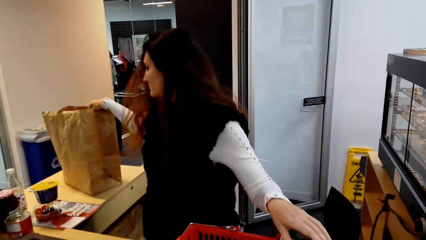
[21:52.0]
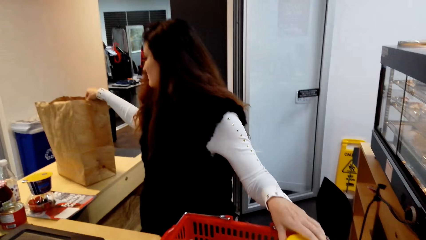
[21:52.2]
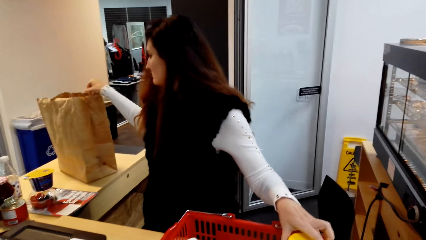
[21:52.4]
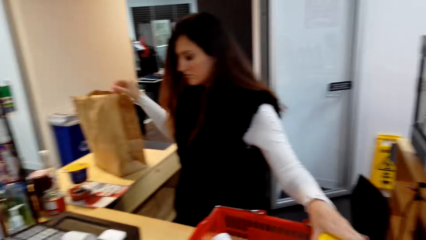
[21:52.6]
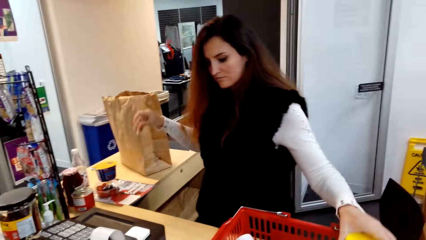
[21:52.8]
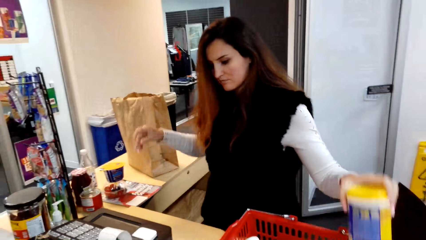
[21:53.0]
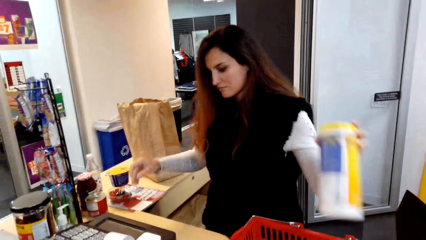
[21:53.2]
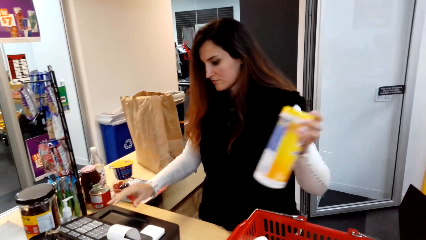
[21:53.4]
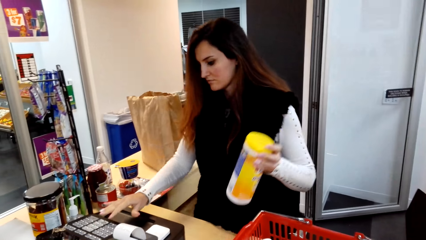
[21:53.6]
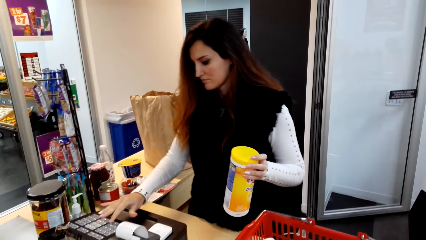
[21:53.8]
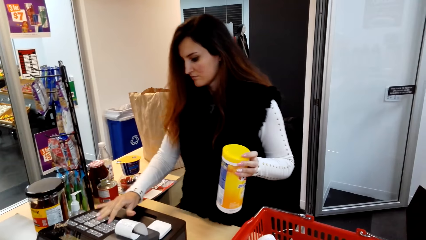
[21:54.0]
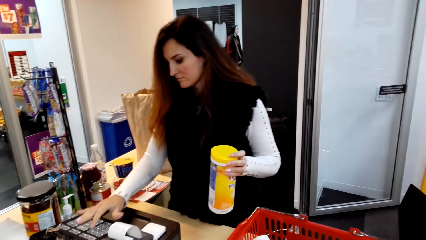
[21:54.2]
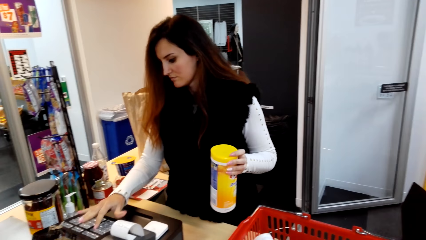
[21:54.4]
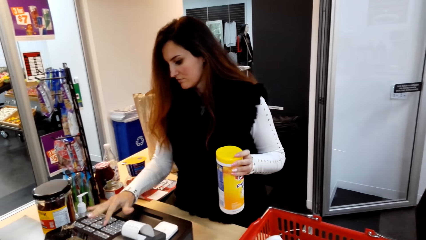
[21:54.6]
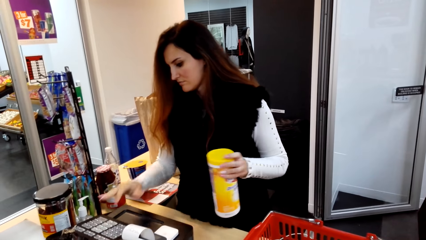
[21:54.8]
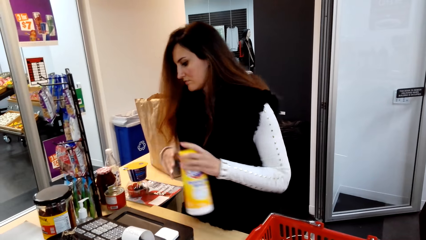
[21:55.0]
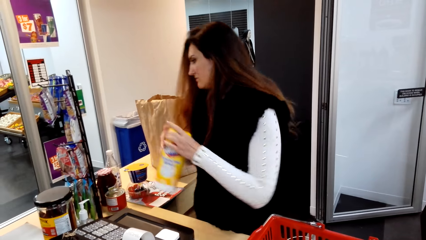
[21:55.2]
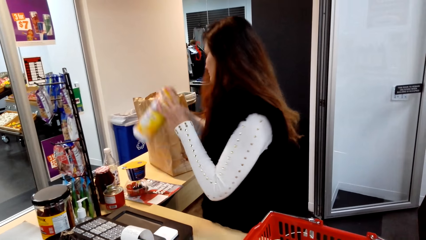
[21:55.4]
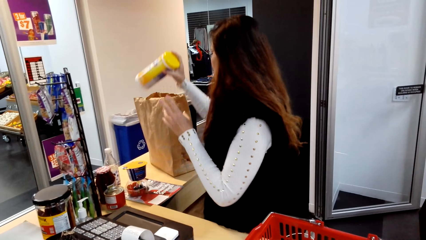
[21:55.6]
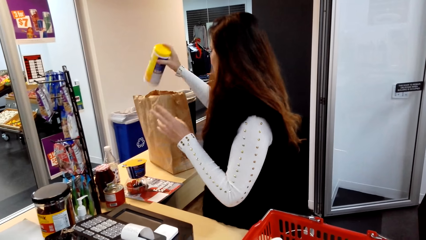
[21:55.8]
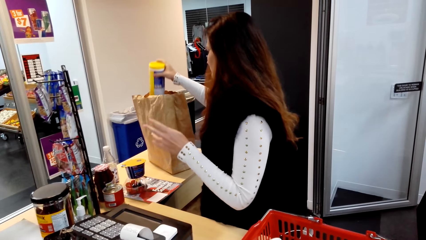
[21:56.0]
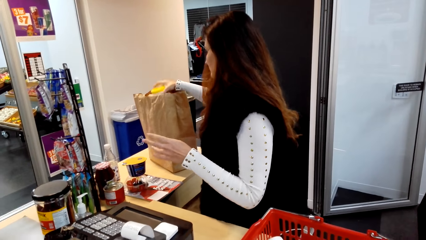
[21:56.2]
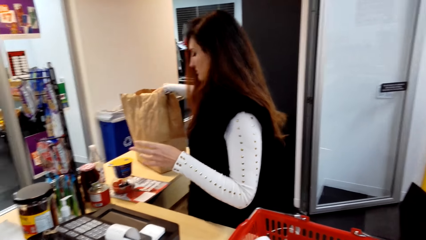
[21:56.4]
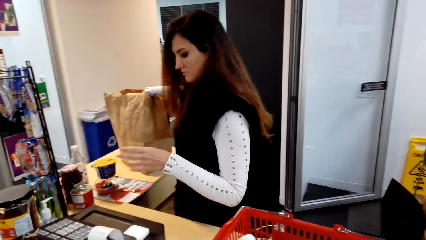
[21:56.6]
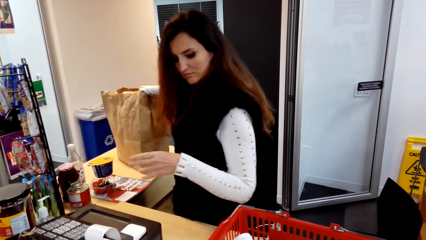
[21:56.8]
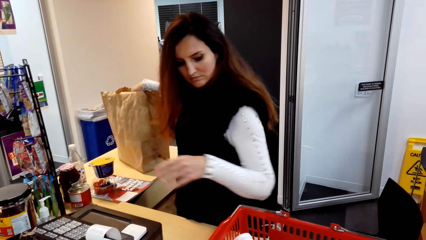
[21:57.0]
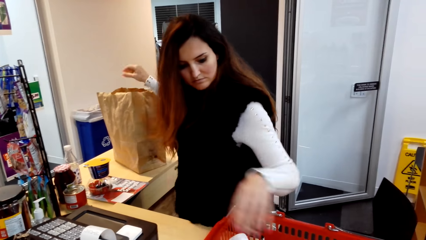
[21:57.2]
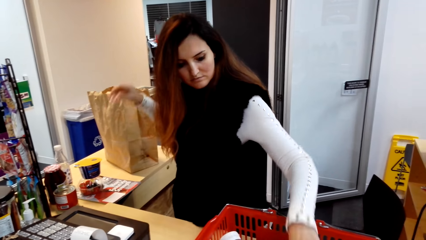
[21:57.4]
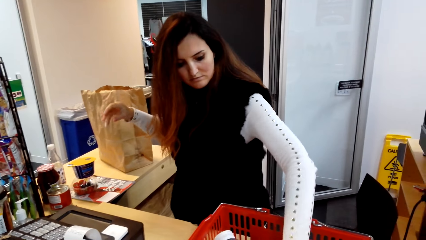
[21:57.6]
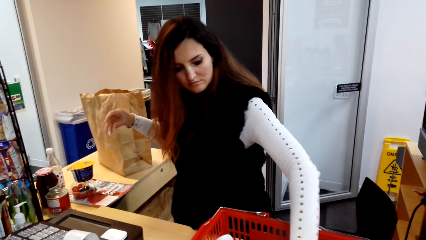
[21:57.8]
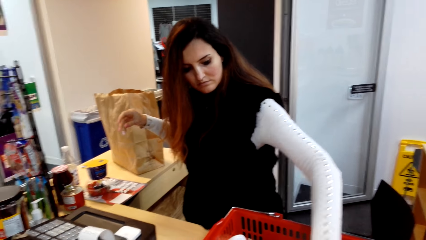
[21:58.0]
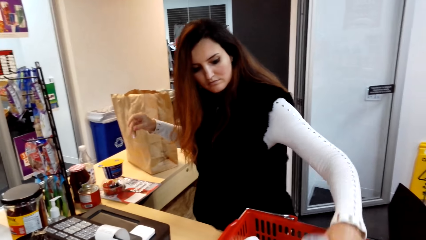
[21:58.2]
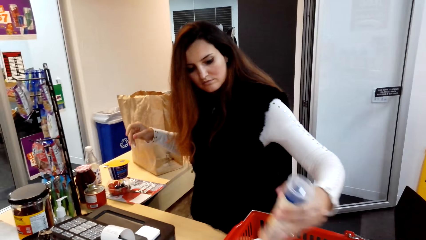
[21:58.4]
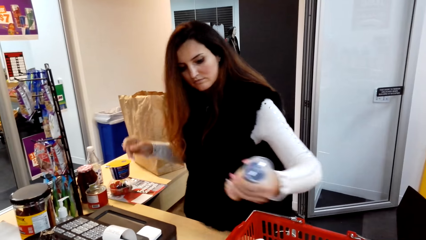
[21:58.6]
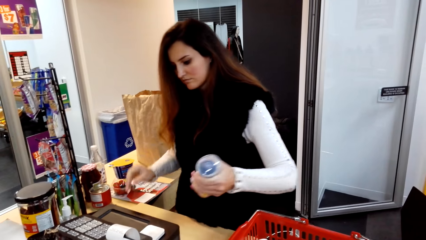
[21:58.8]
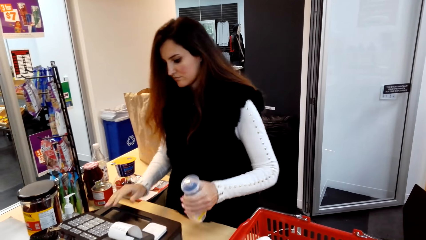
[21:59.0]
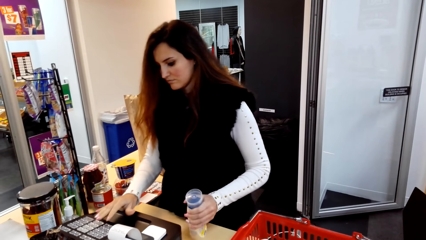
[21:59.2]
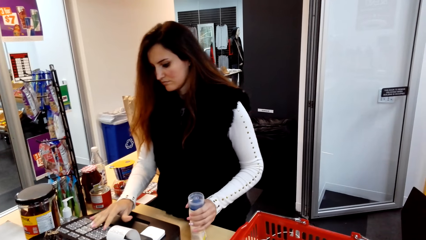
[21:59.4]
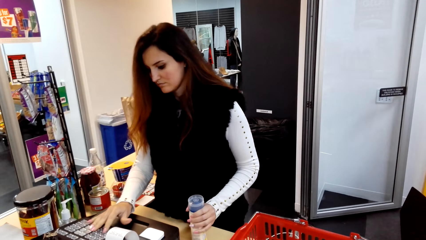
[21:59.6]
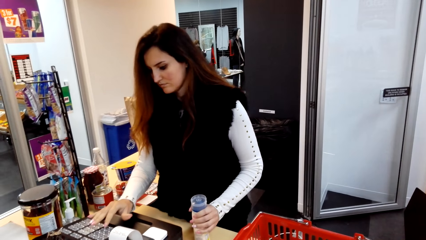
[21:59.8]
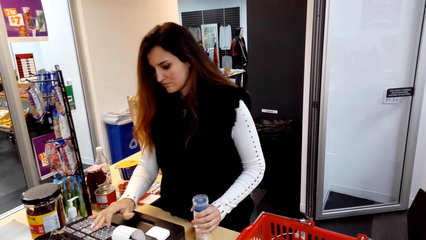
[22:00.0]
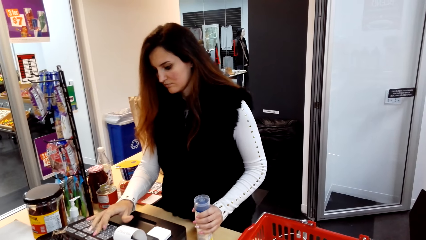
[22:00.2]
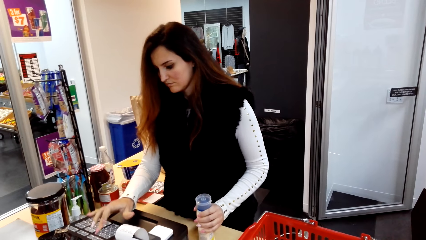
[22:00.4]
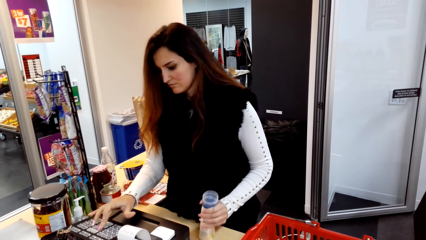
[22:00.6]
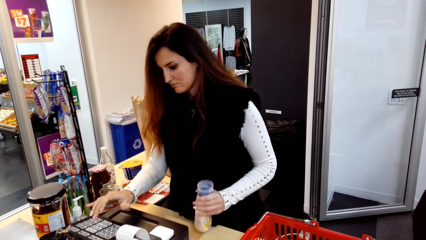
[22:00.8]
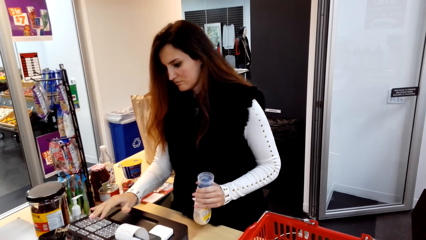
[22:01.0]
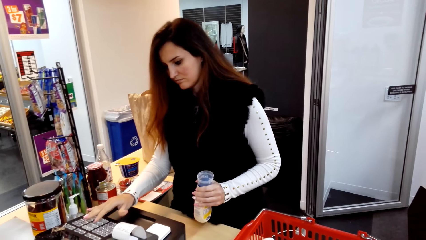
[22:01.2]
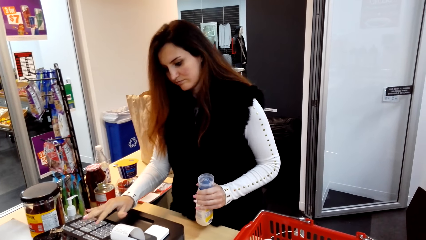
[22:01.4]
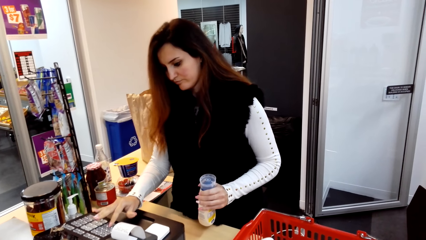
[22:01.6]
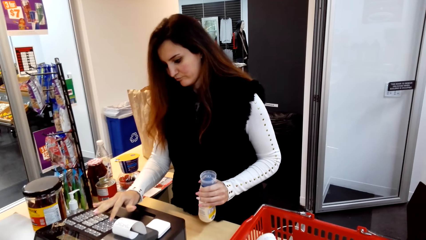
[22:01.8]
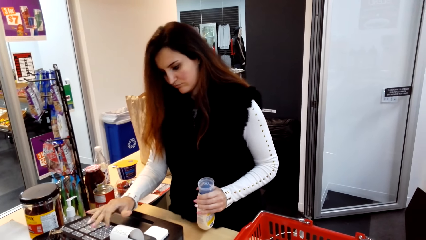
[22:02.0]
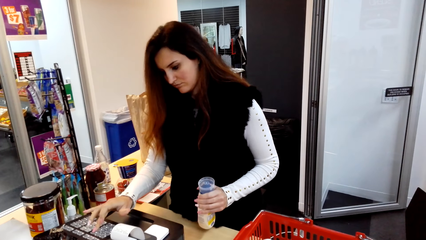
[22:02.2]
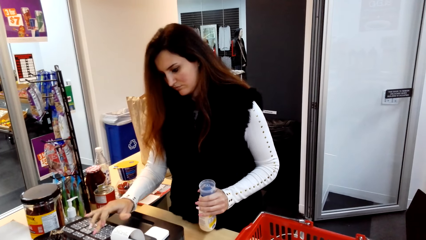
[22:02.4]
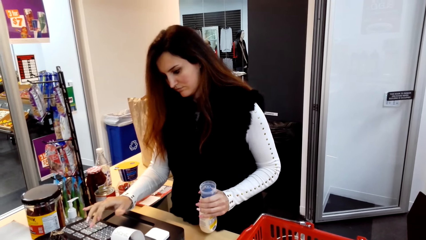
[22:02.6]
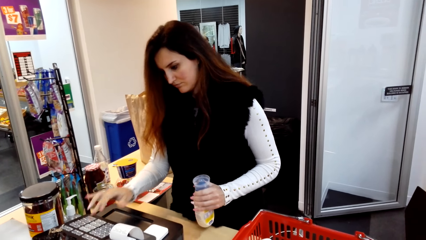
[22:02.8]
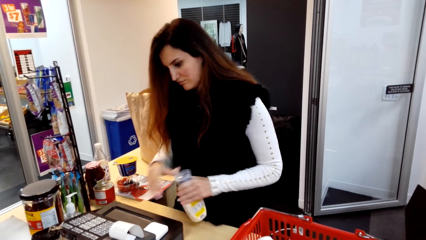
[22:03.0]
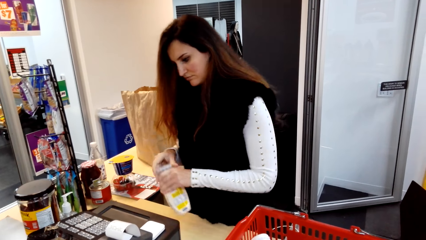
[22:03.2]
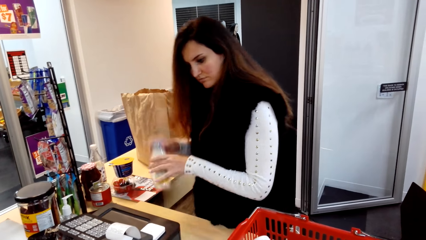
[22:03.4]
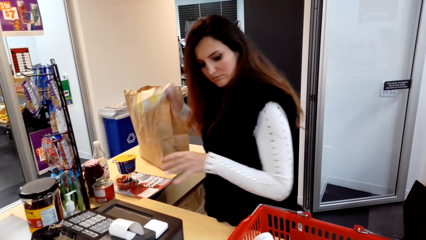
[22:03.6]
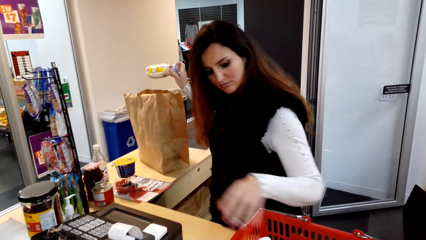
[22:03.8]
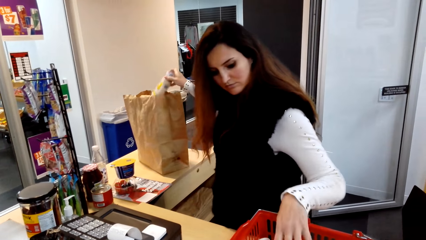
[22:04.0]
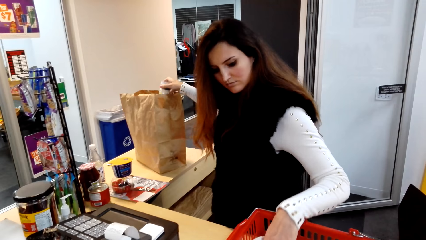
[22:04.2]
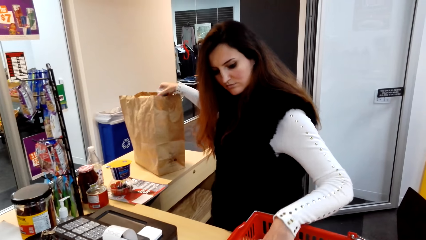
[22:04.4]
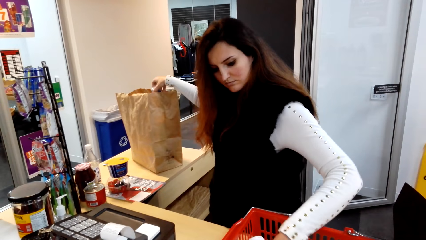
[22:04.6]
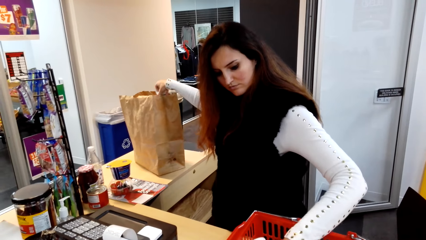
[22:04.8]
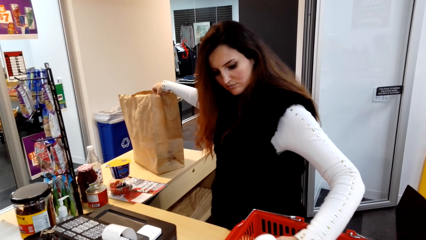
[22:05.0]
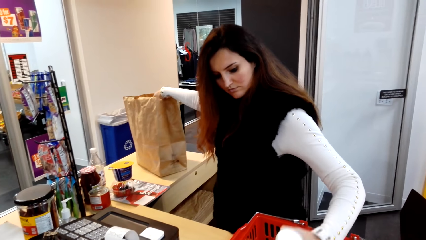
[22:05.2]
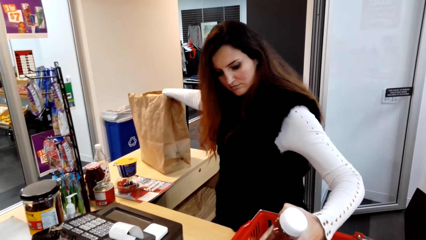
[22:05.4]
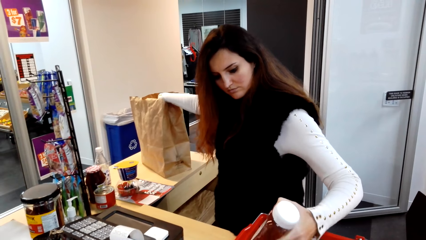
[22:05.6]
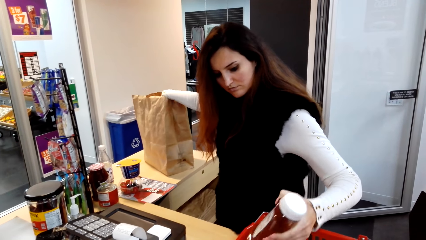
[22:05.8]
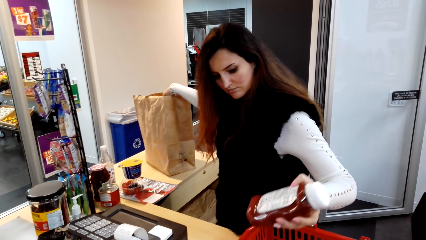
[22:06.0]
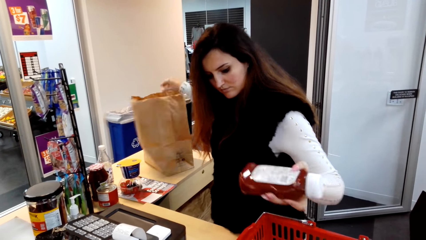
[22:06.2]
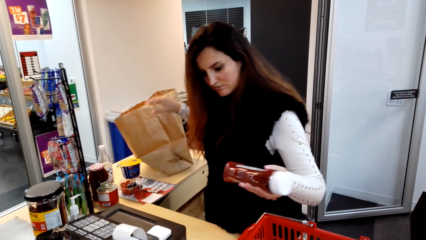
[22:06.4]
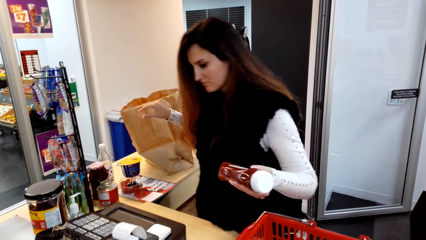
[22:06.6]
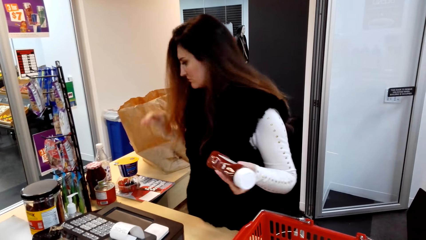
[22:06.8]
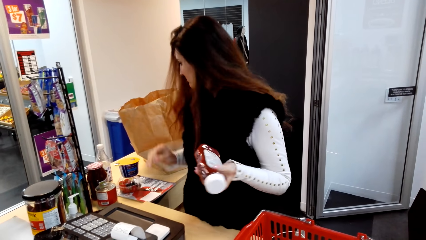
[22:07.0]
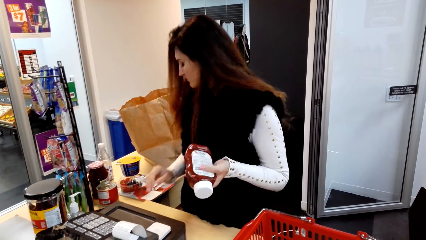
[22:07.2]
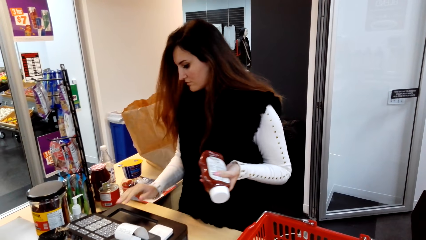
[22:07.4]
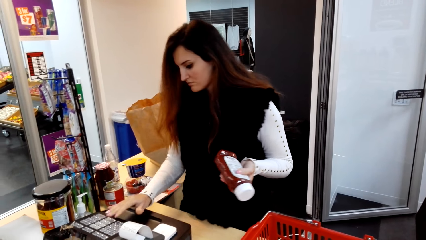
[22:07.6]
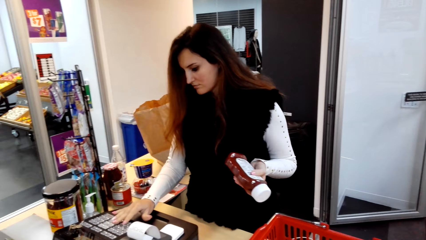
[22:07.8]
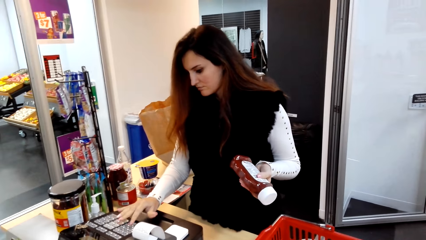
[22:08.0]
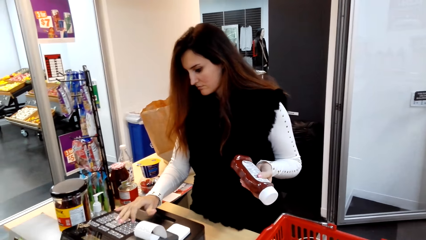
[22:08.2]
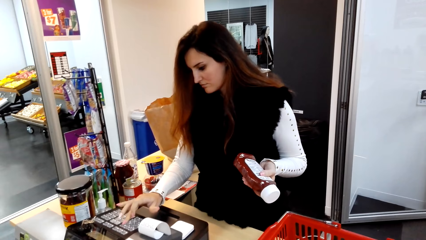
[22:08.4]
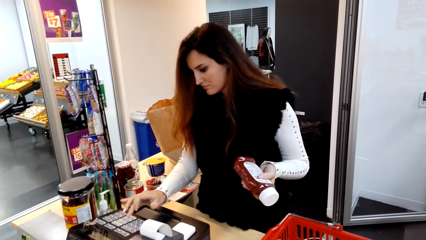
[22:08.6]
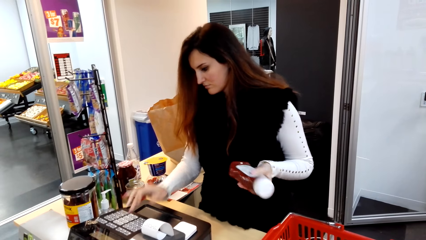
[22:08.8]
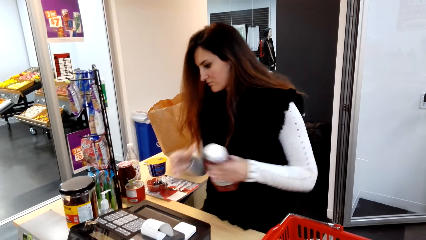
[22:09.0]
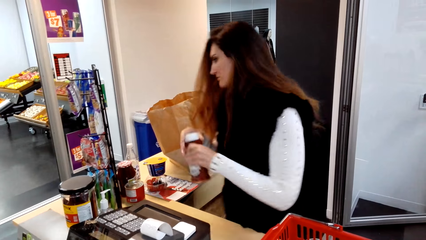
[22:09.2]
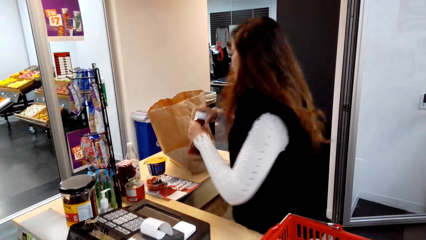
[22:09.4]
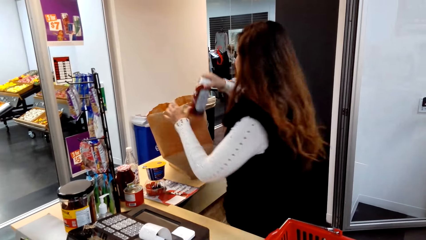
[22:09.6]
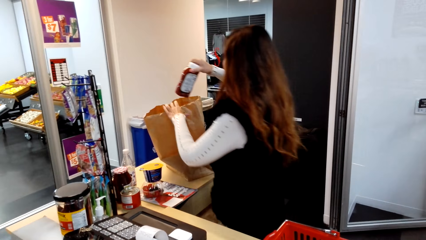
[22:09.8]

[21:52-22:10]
The cashier picks up a container from the shopping basket, types on the cash register and puts the container in the shopping bag. The cashier picks up another container from the shopping basket, types on the cash register and puts the container in the shopping bag. The cashier picks up a bottle from the shopping basket and types on the cash register.
